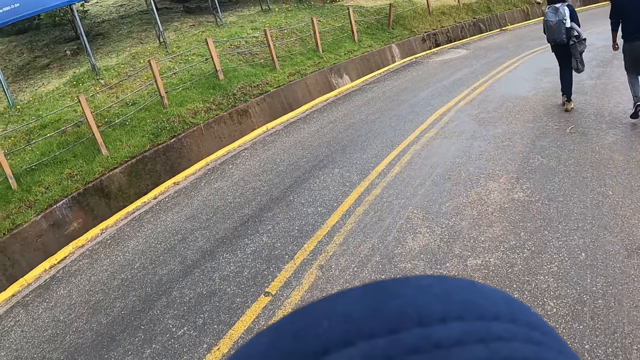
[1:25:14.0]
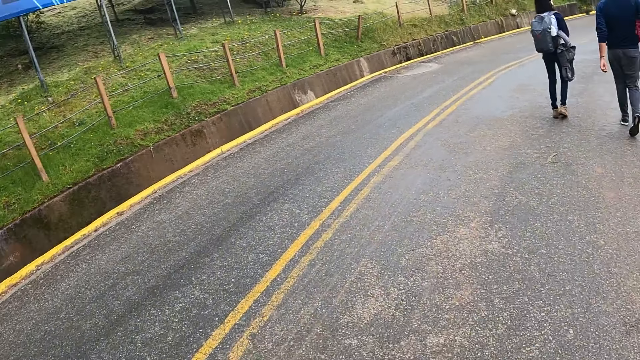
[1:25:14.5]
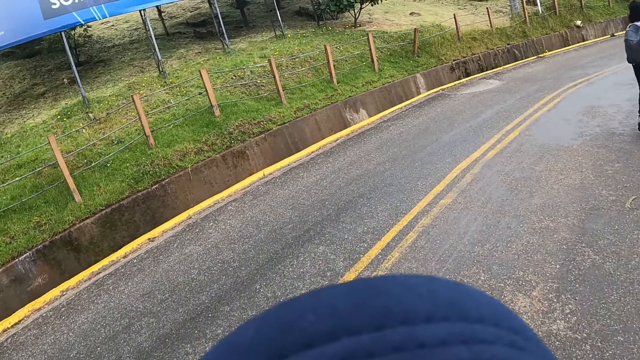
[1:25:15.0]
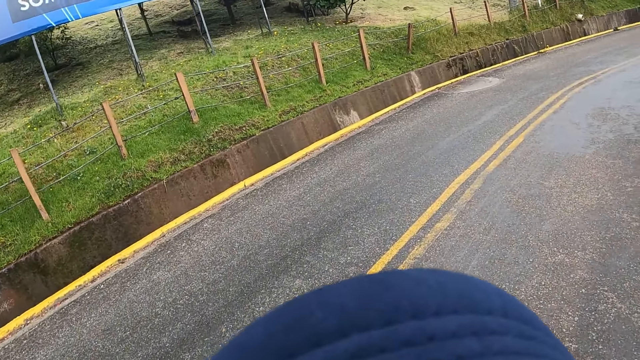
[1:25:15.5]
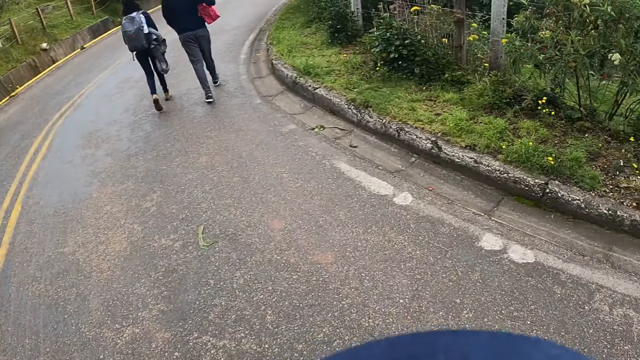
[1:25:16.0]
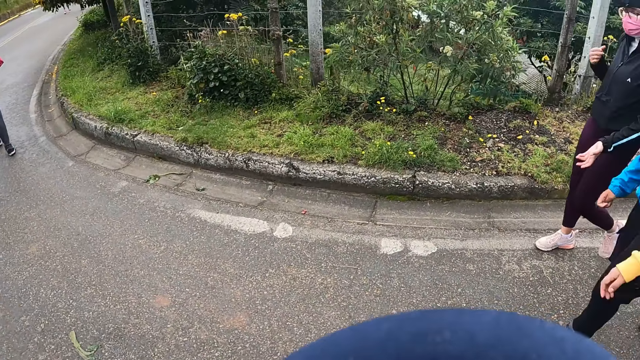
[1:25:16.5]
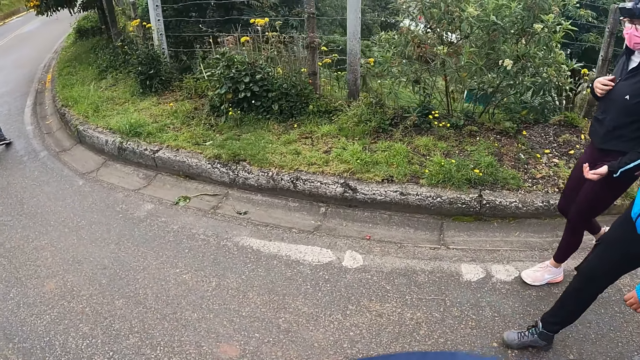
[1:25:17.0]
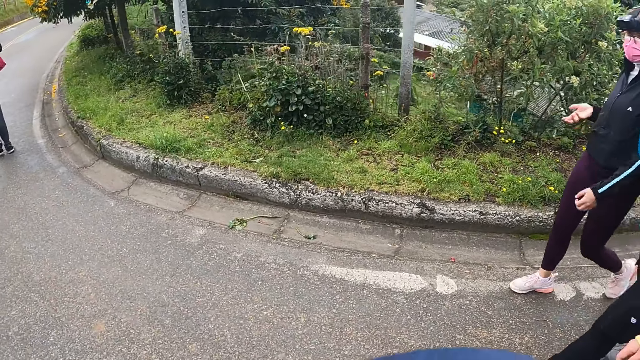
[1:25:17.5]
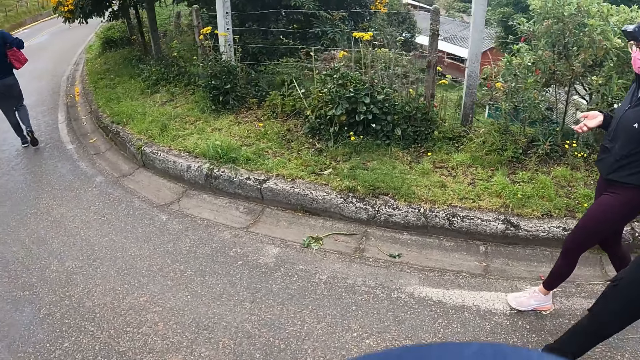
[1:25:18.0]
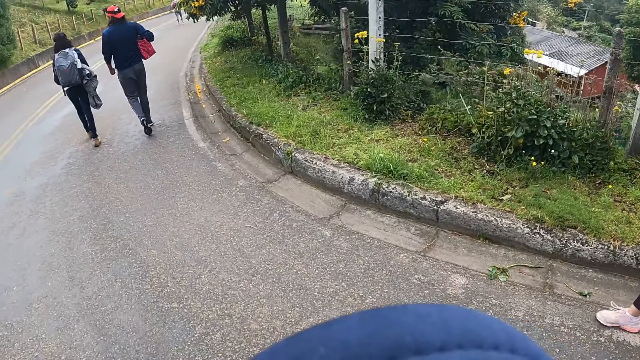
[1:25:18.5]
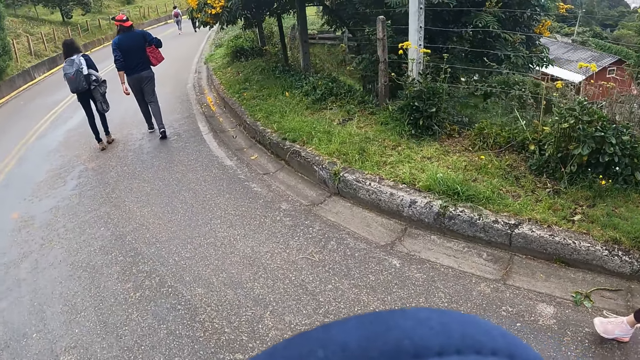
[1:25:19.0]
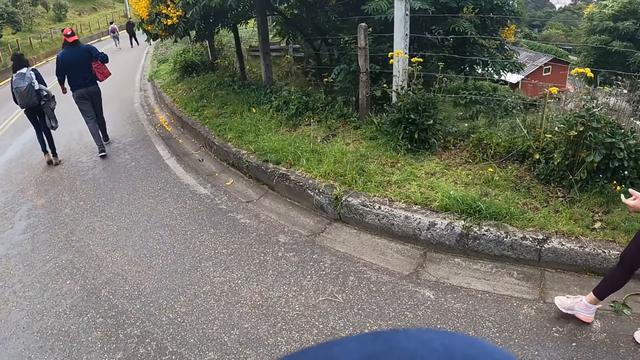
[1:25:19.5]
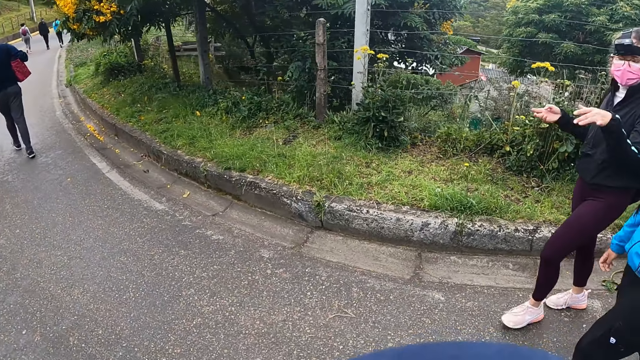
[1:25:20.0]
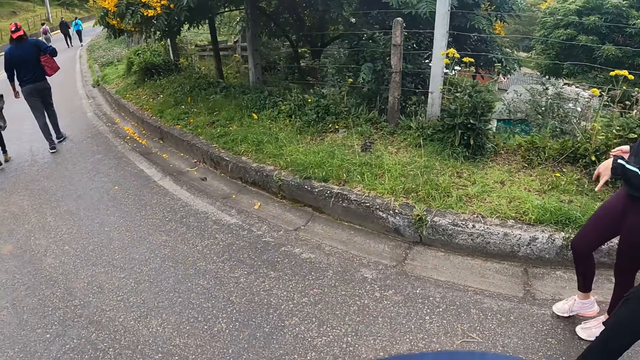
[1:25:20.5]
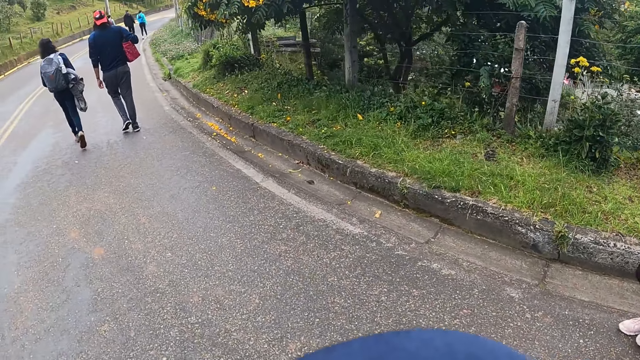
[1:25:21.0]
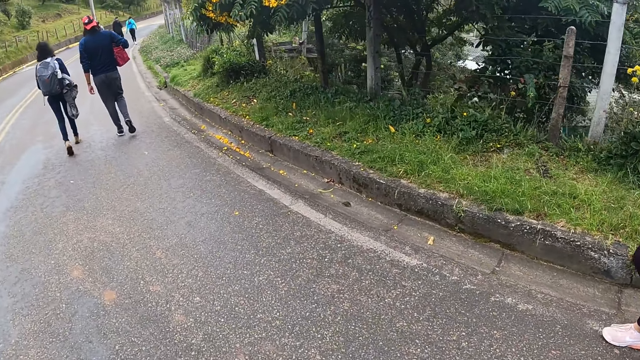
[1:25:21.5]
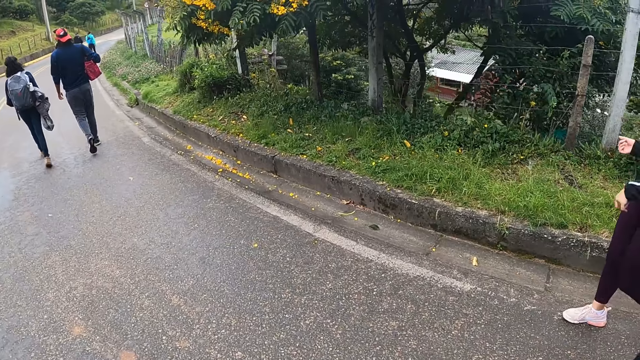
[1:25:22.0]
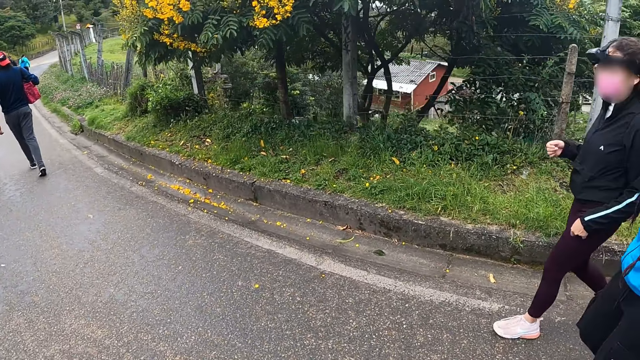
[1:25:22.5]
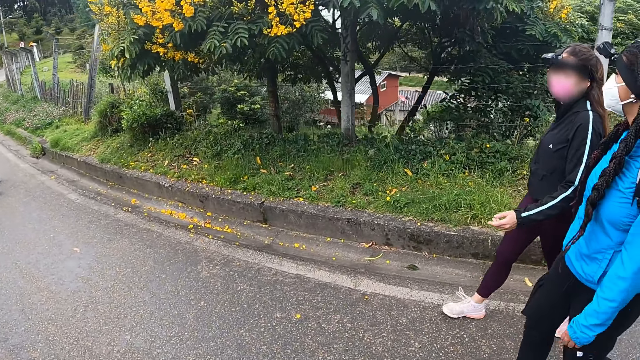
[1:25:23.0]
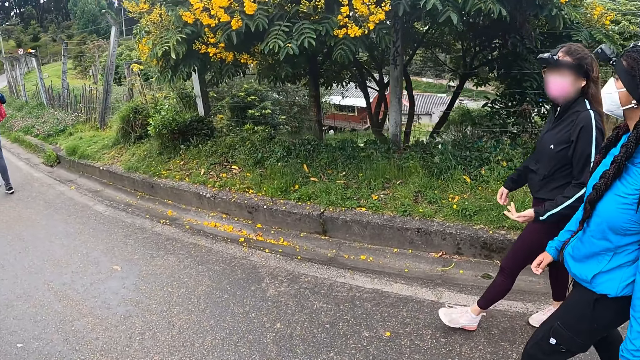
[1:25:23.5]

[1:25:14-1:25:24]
A woman interacts with another woman and a third woman. The camera wearer converses with the women. They walk on the road.

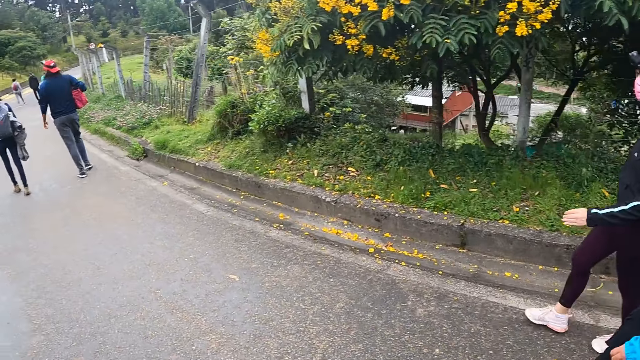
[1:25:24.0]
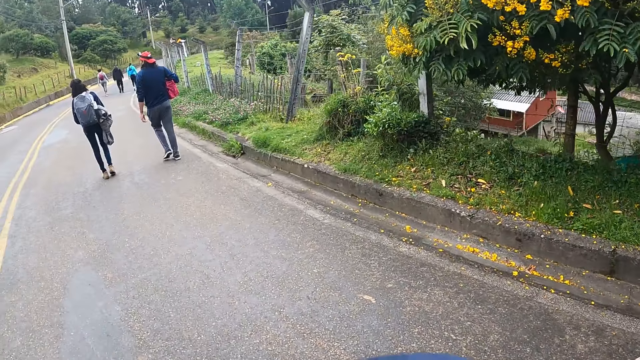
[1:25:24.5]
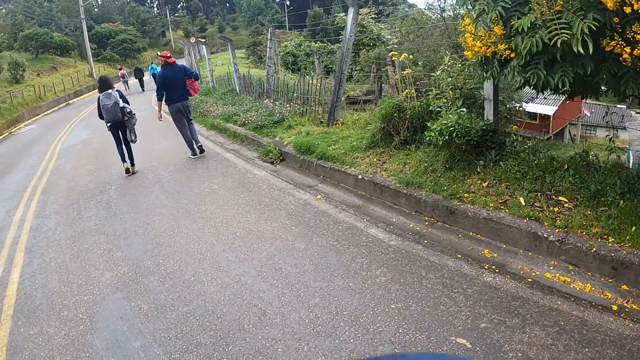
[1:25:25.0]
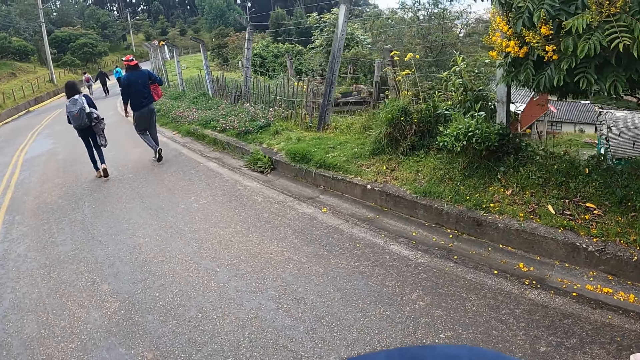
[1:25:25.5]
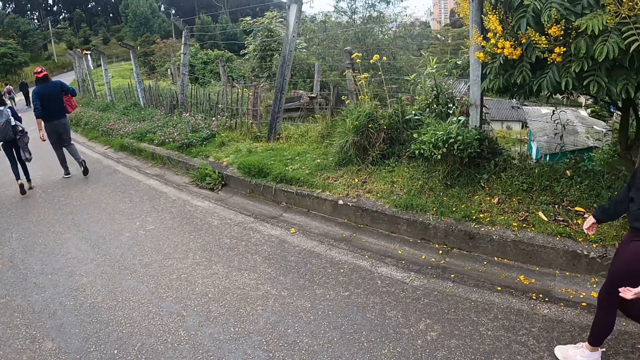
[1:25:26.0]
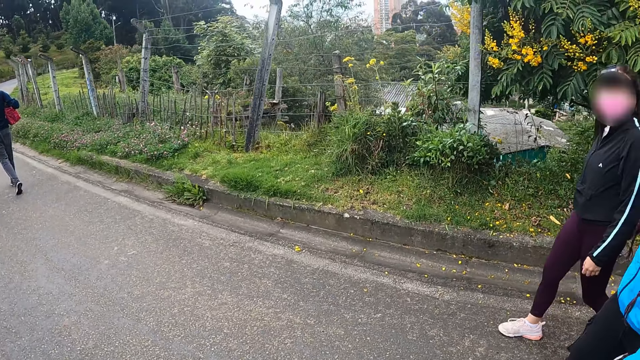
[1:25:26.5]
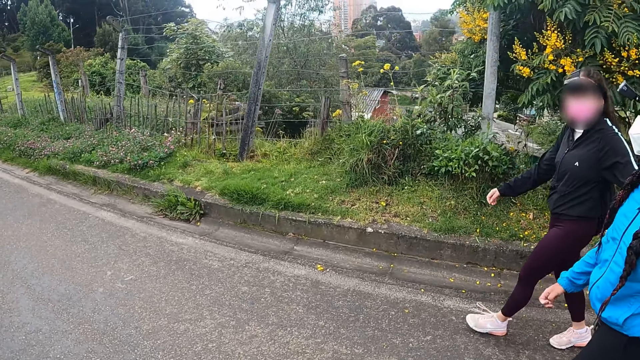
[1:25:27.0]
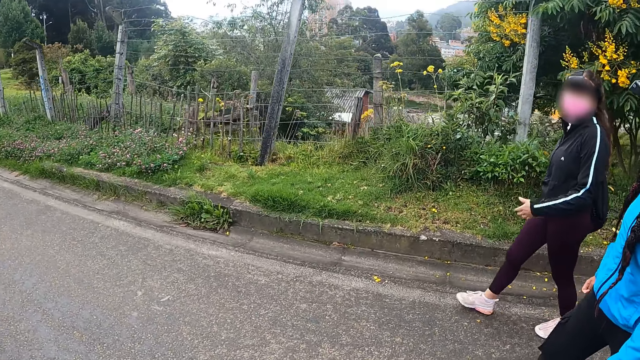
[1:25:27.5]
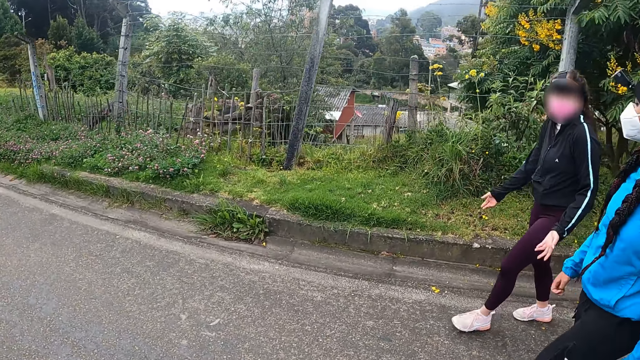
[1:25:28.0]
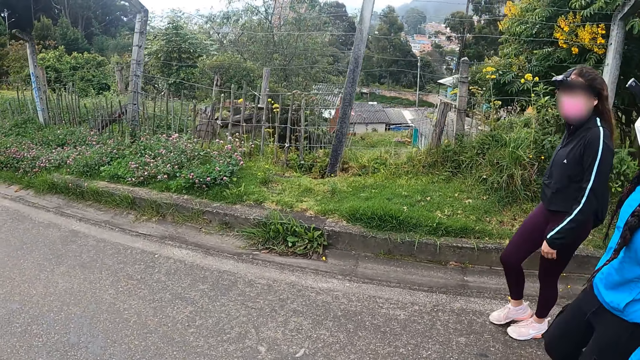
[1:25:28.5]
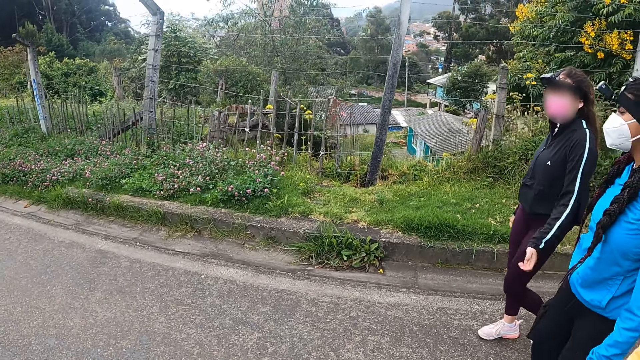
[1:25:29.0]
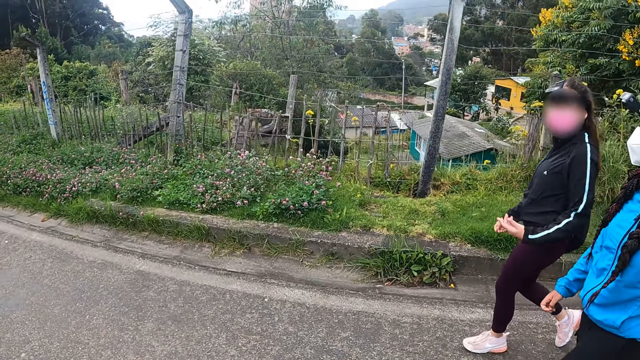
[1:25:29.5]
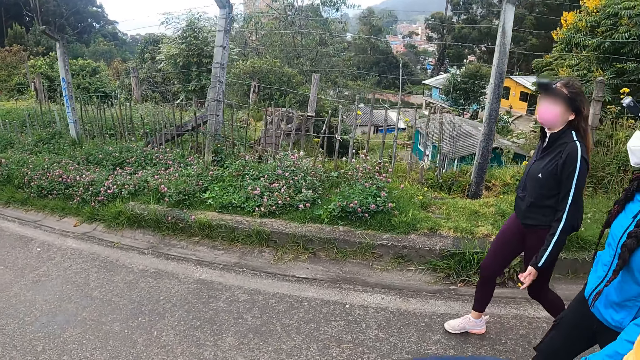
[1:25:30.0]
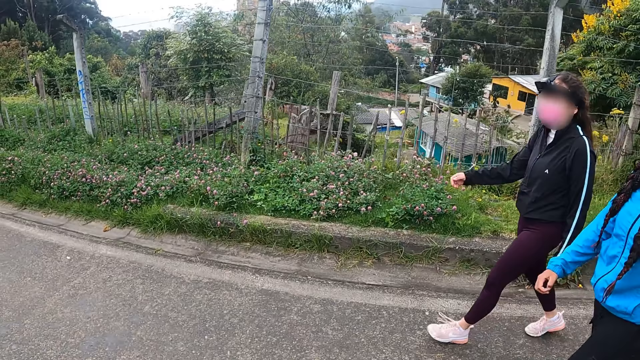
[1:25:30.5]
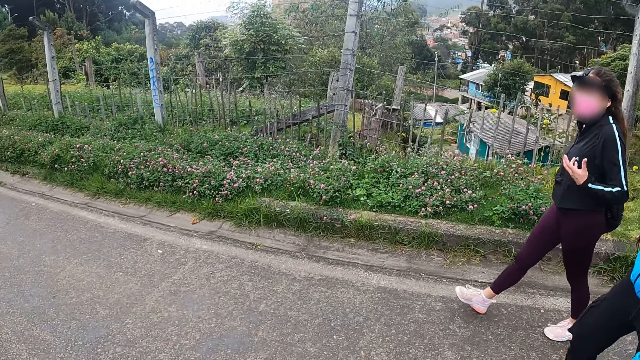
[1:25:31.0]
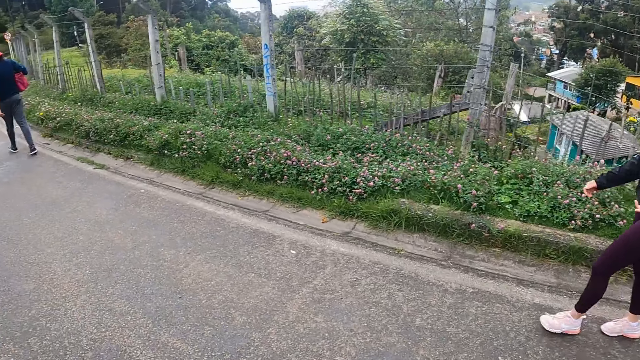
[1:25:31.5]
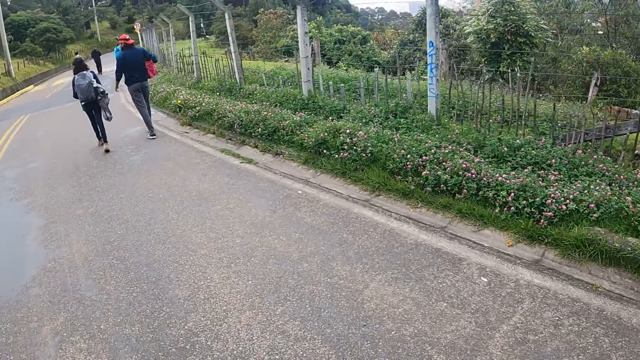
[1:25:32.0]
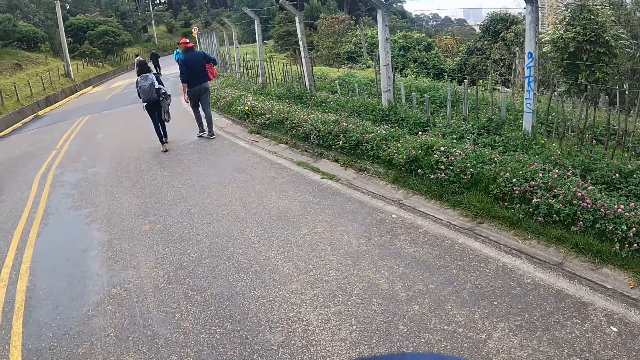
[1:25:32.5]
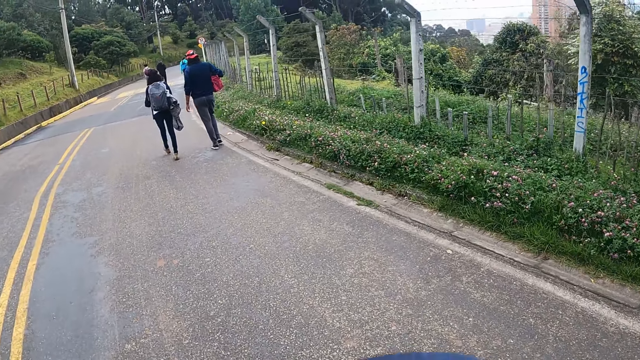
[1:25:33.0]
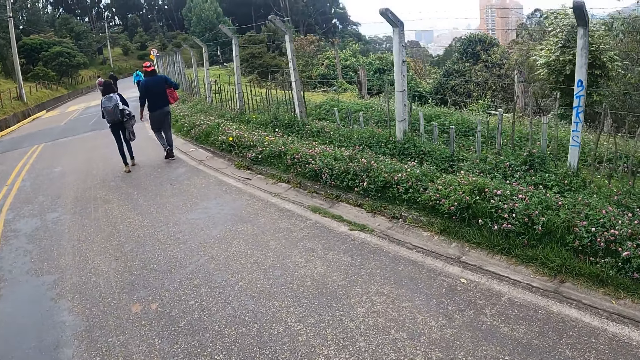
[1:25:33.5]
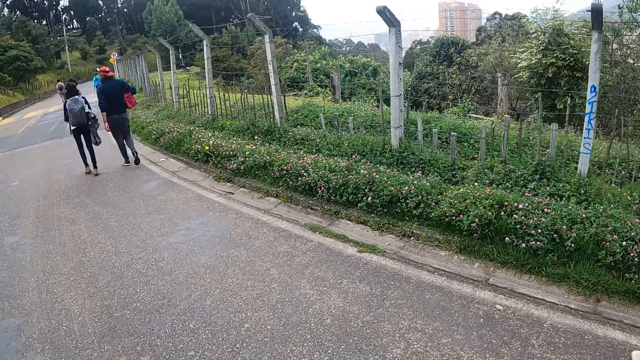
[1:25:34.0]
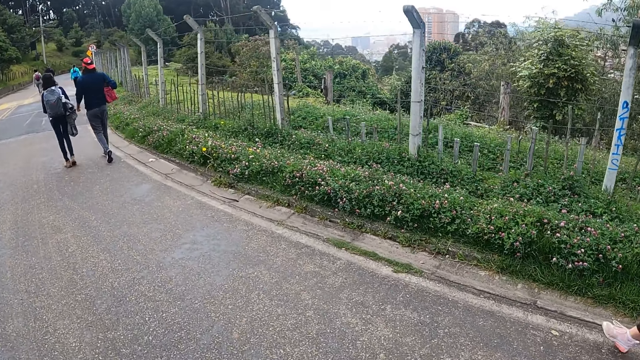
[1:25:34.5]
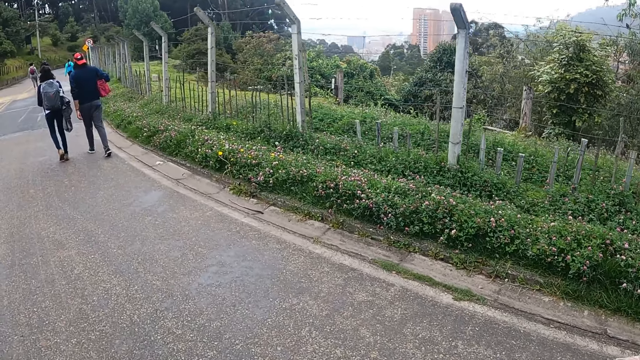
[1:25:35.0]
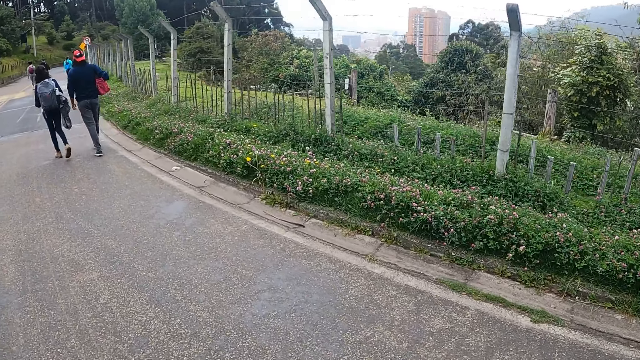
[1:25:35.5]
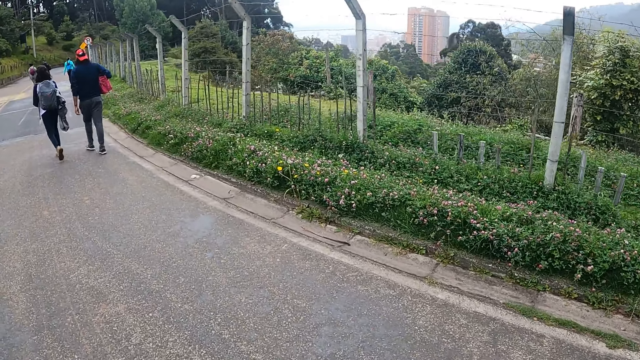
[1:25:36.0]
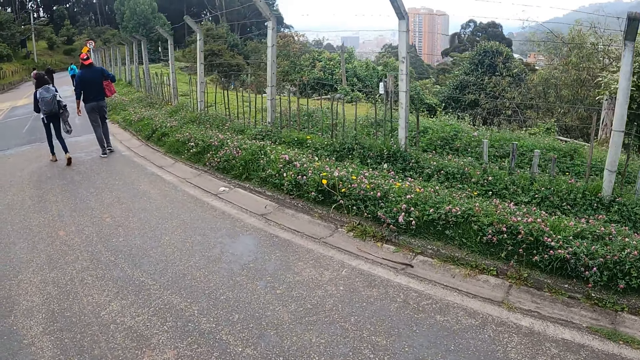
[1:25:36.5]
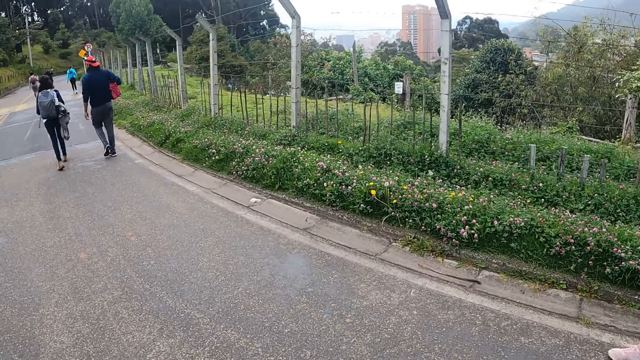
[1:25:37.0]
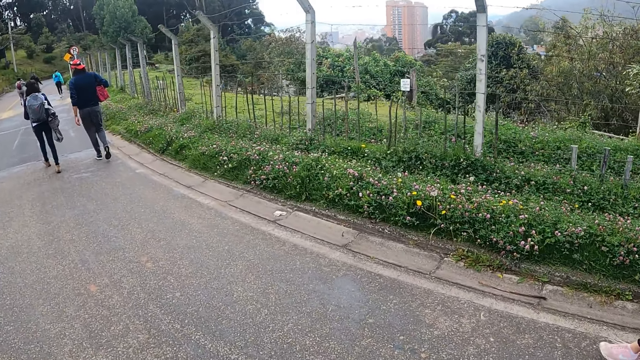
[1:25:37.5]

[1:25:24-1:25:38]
Three women walk on the road. The camera wearer converses with the women. They walk on the road.
